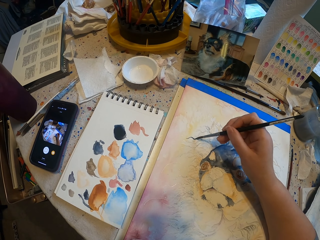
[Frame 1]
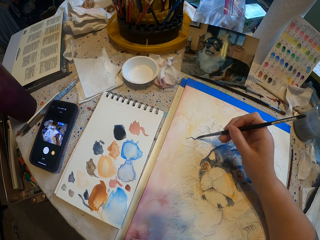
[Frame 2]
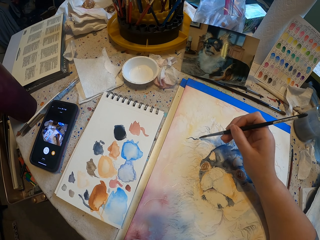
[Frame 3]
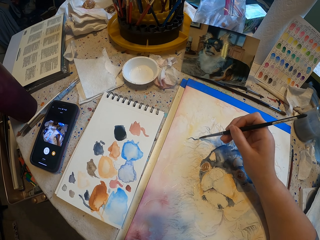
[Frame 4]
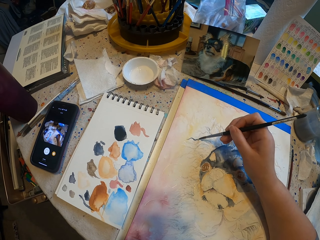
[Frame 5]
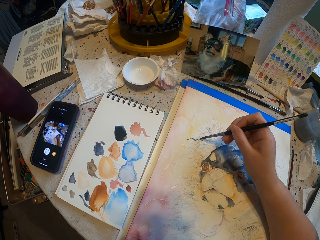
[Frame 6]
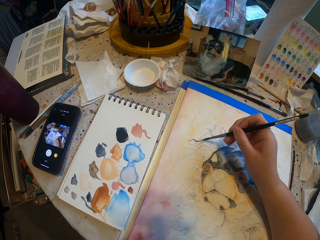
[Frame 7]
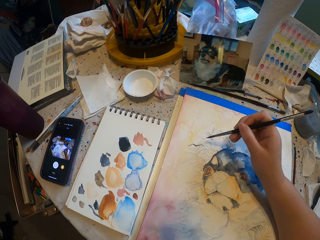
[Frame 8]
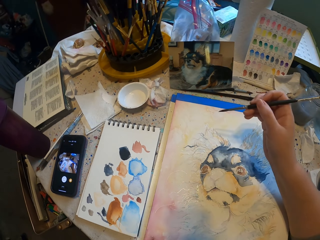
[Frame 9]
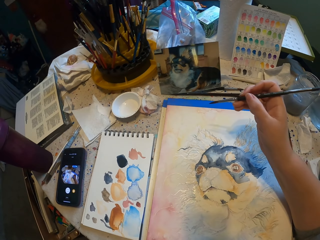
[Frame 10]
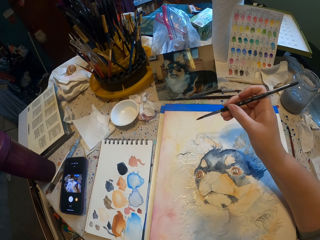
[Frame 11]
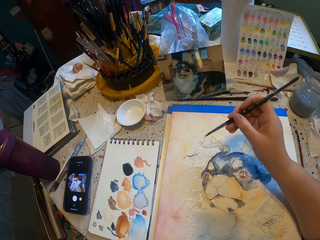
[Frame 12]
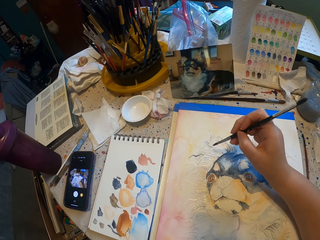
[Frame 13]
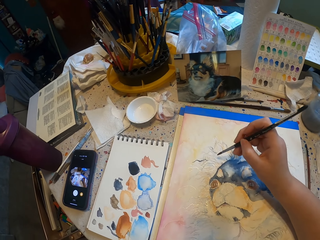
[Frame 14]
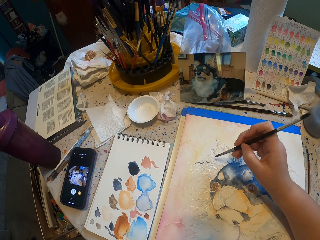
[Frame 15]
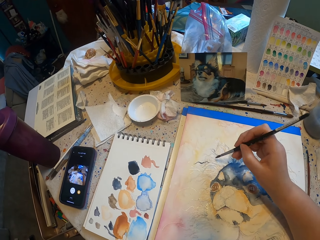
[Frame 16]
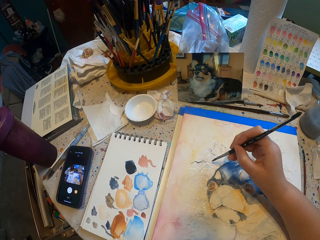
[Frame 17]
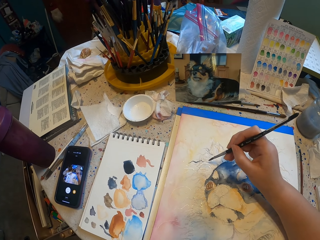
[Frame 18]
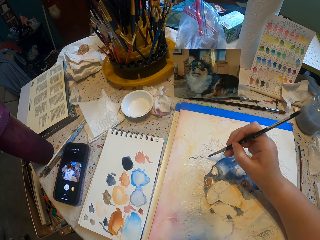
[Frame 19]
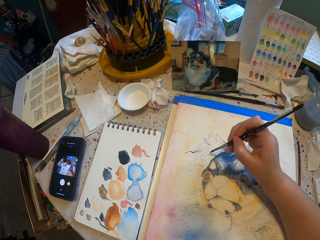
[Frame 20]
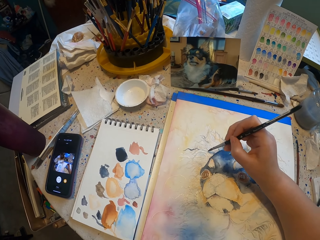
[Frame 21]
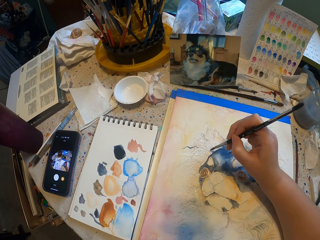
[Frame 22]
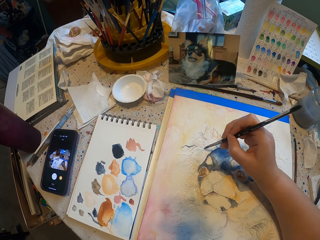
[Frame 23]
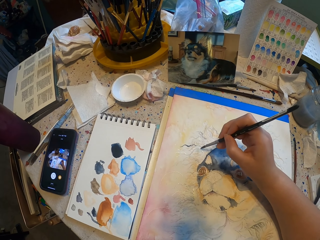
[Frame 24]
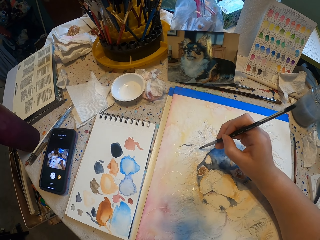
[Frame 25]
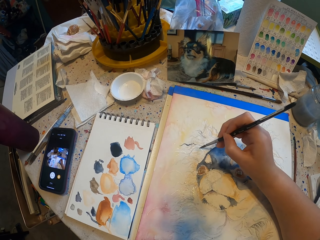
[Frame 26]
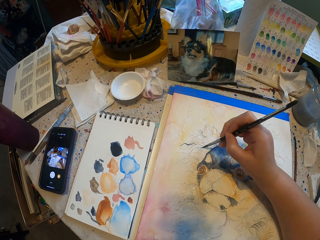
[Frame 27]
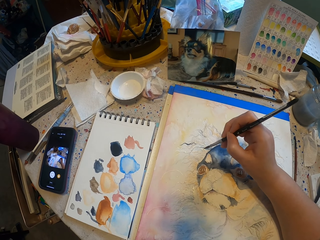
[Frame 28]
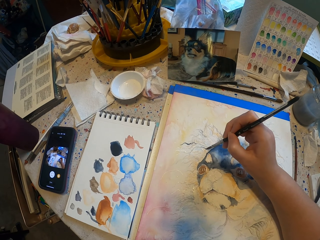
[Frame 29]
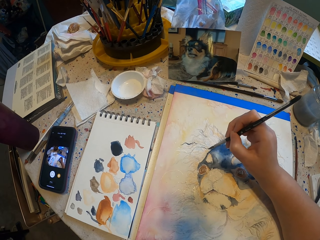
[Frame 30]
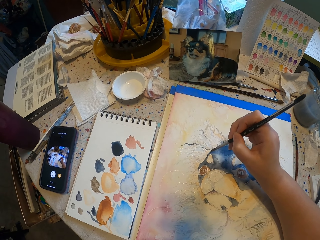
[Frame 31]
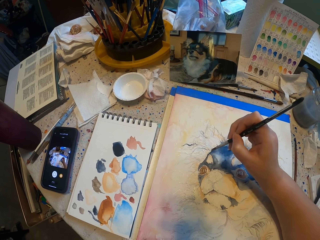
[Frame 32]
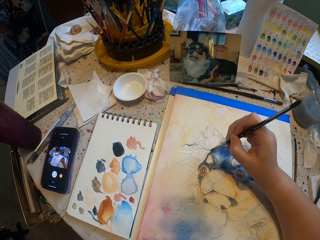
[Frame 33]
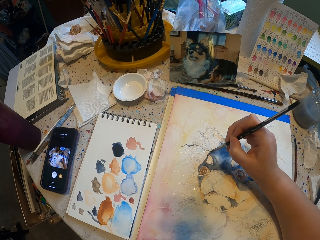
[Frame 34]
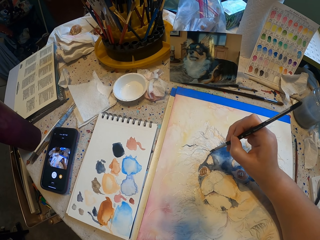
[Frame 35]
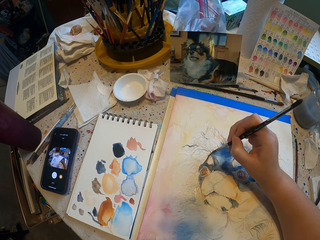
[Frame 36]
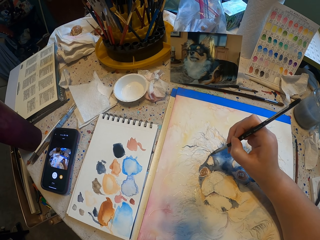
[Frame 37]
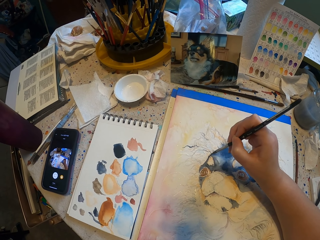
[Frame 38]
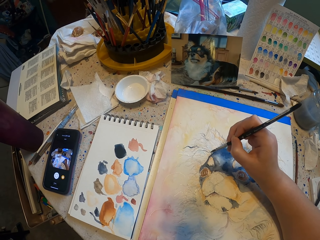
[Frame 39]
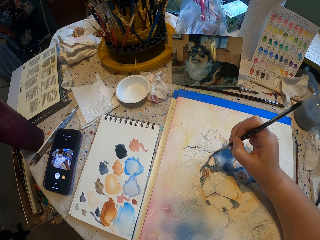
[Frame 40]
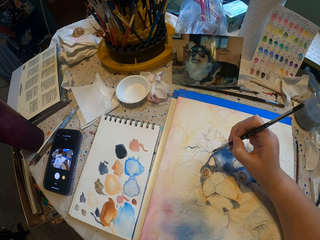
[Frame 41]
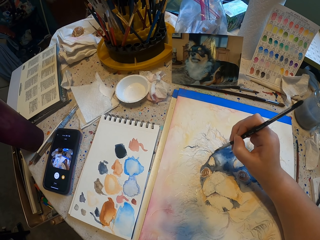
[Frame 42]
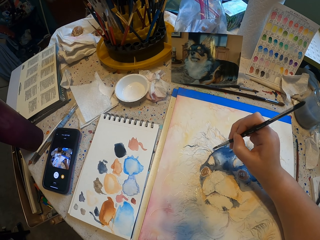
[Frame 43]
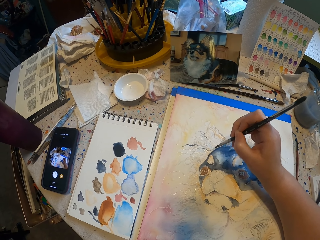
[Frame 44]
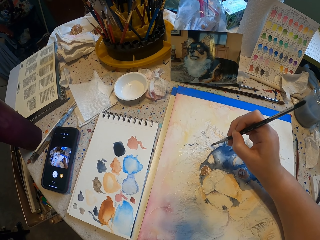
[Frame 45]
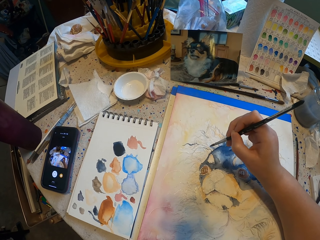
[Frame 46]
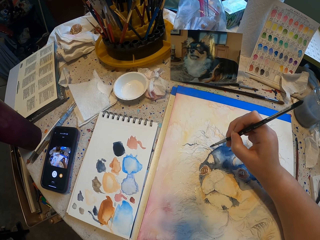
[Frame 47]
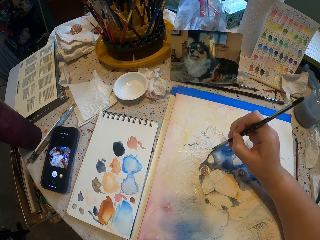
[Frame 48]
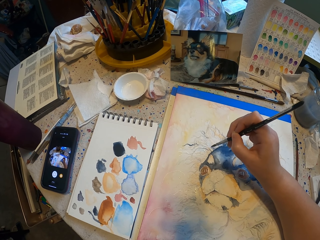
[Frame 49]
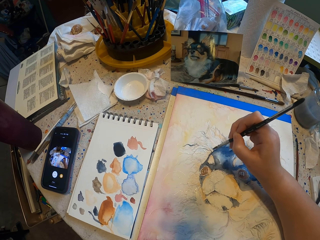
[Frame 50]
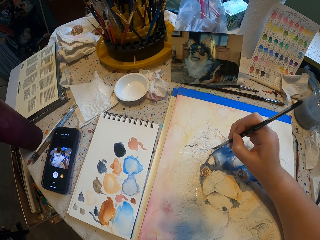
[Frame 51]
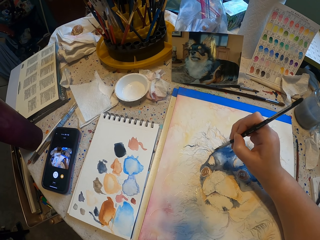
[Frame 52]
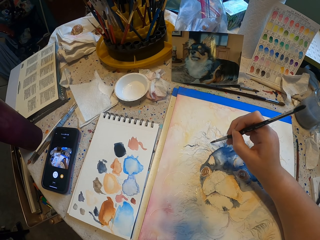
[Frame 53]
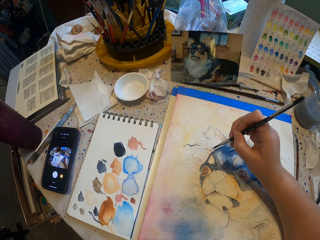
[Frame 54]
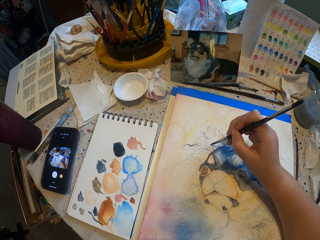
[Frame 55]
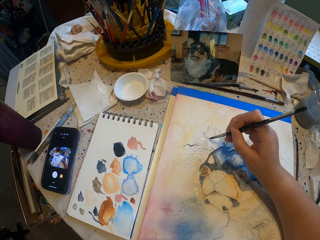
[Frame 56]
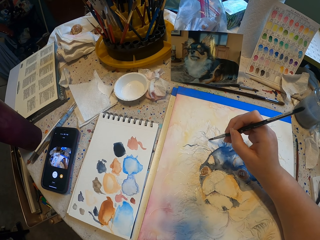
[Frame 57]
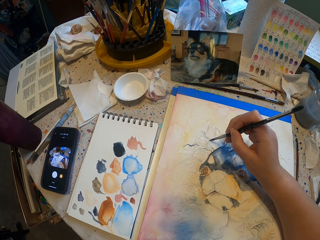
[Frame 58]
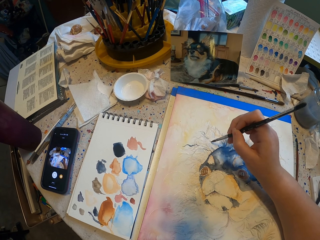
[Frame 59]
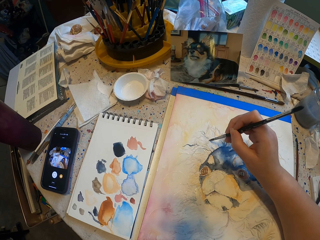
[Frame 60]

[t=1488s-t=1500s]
The camera wearer holds the brush. They paint the decoration with a paint brush.

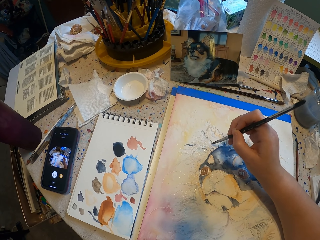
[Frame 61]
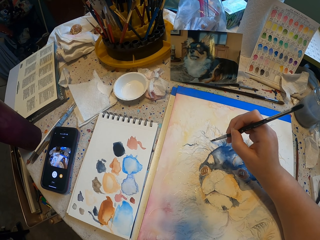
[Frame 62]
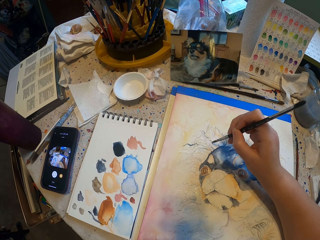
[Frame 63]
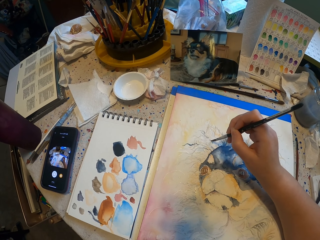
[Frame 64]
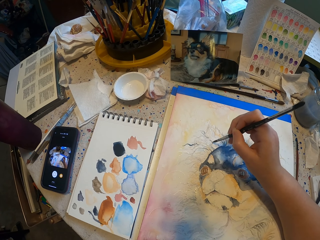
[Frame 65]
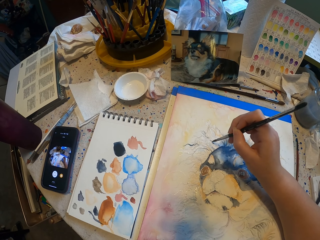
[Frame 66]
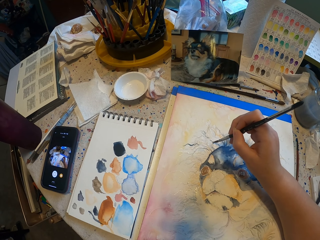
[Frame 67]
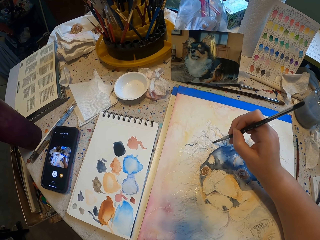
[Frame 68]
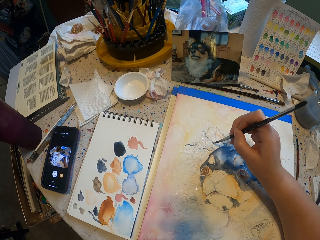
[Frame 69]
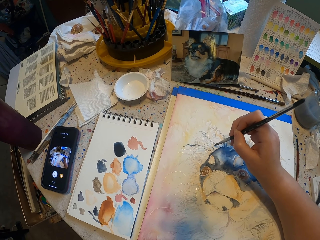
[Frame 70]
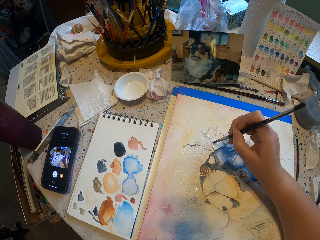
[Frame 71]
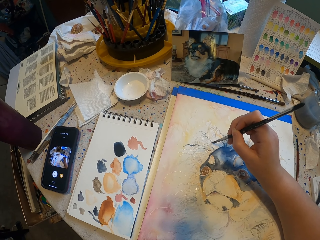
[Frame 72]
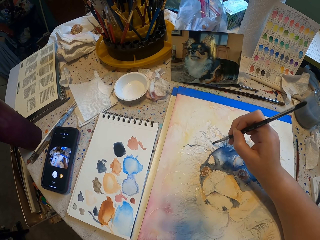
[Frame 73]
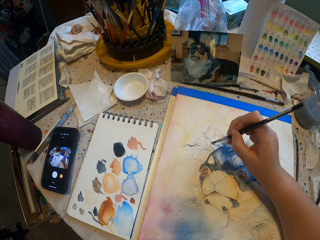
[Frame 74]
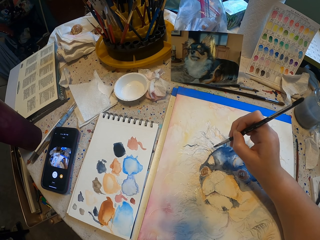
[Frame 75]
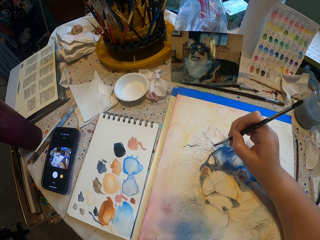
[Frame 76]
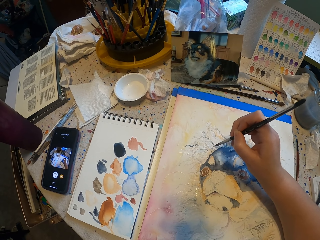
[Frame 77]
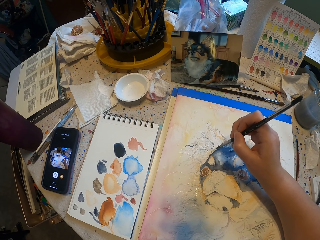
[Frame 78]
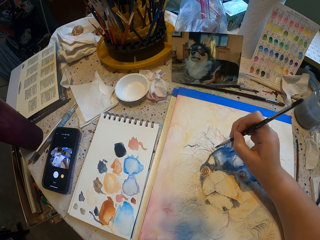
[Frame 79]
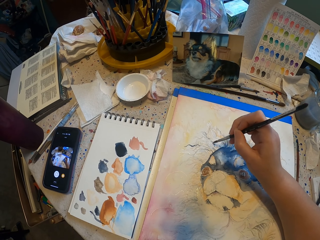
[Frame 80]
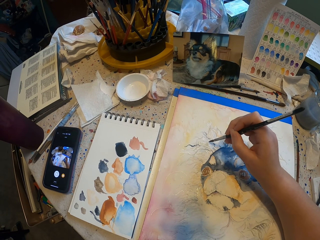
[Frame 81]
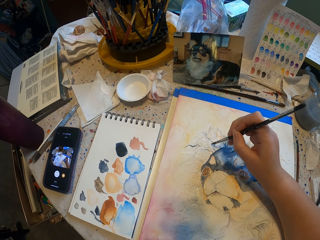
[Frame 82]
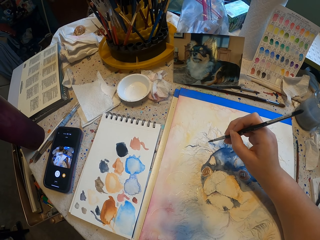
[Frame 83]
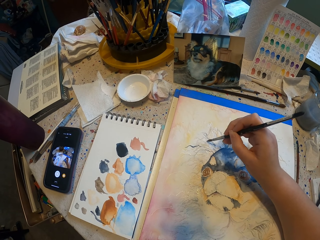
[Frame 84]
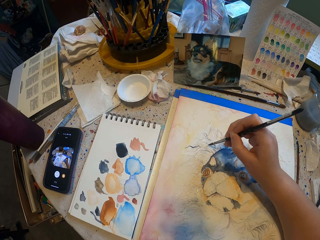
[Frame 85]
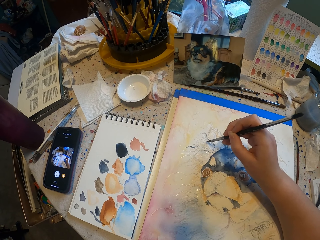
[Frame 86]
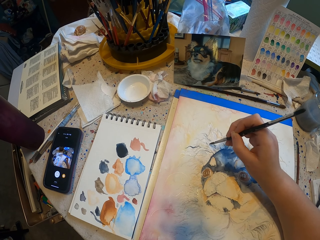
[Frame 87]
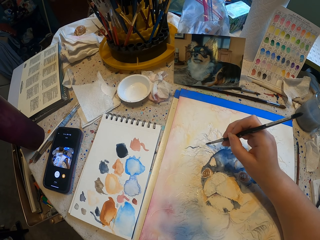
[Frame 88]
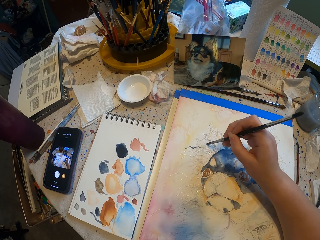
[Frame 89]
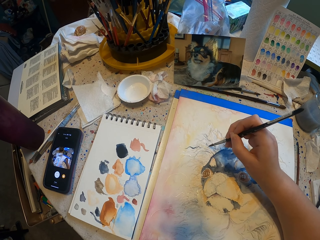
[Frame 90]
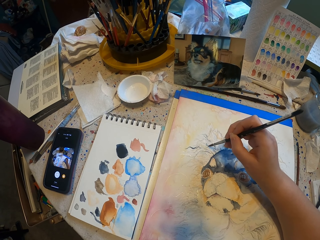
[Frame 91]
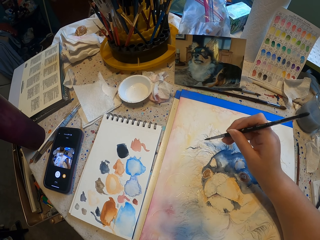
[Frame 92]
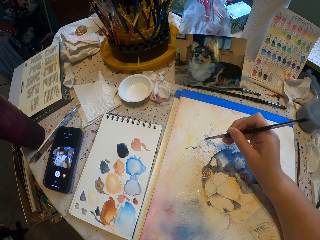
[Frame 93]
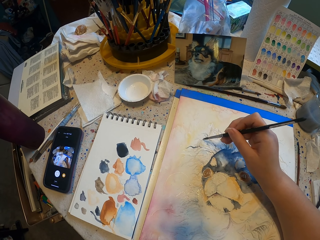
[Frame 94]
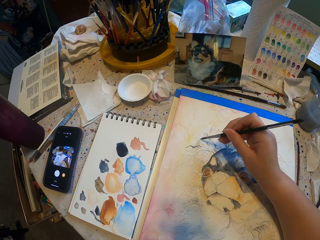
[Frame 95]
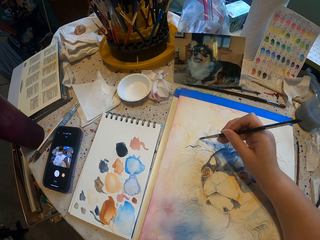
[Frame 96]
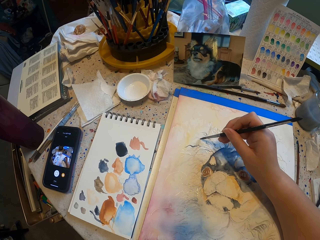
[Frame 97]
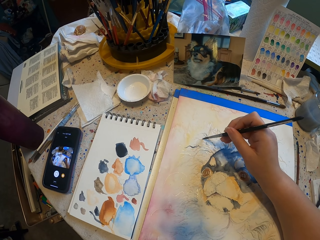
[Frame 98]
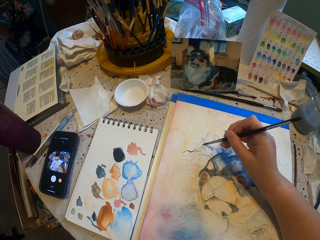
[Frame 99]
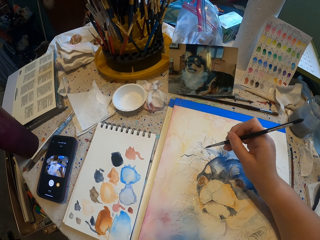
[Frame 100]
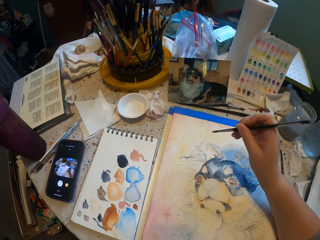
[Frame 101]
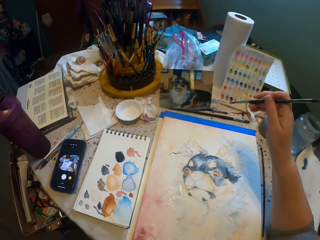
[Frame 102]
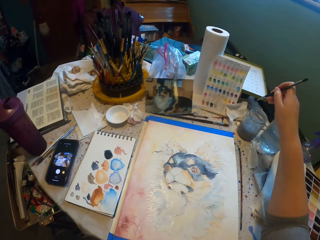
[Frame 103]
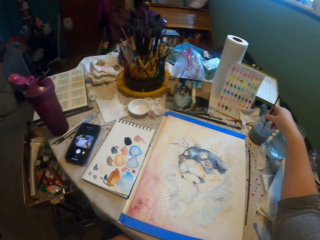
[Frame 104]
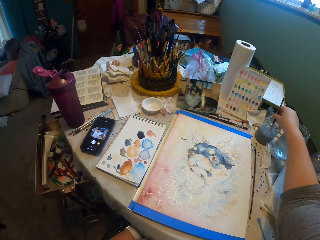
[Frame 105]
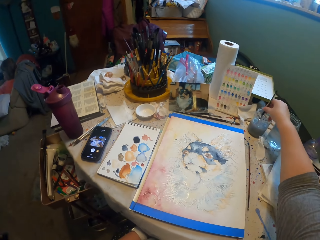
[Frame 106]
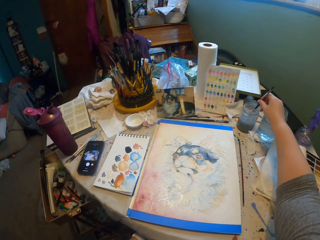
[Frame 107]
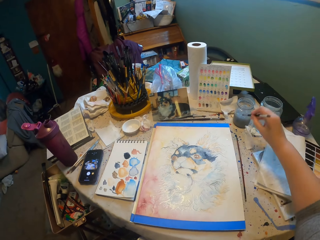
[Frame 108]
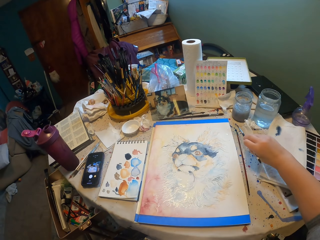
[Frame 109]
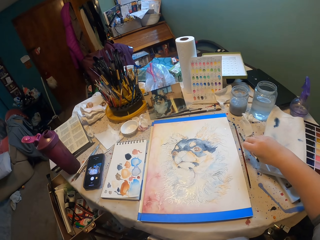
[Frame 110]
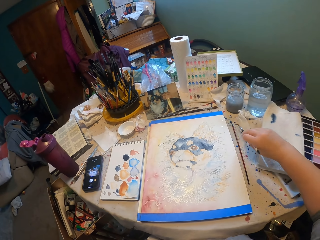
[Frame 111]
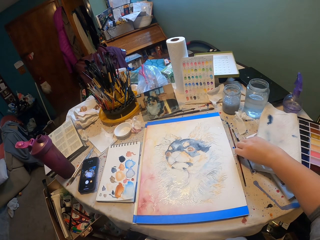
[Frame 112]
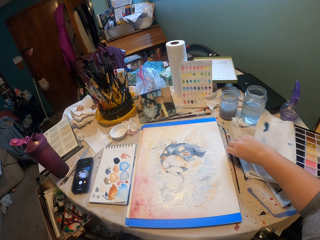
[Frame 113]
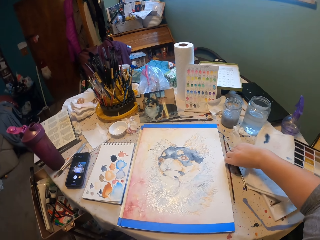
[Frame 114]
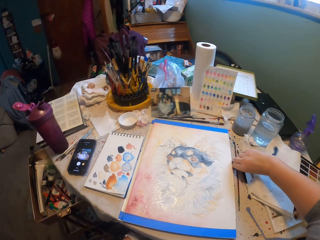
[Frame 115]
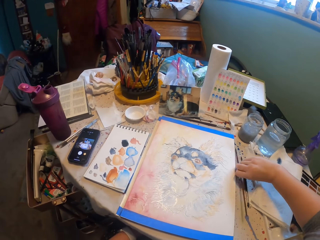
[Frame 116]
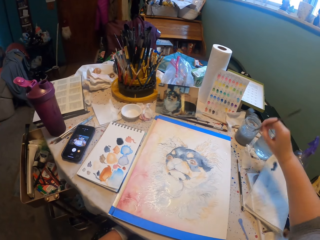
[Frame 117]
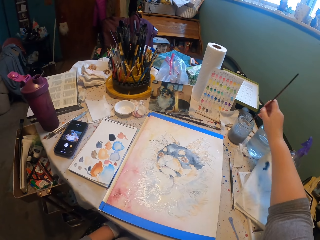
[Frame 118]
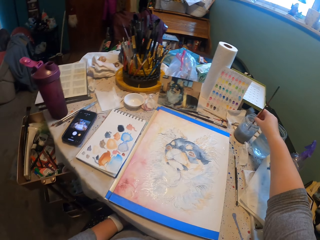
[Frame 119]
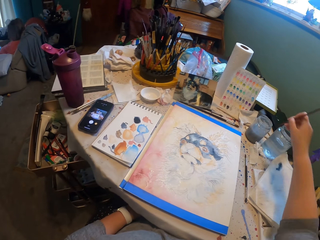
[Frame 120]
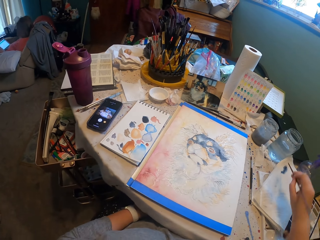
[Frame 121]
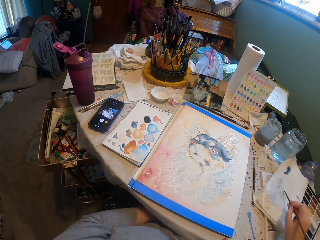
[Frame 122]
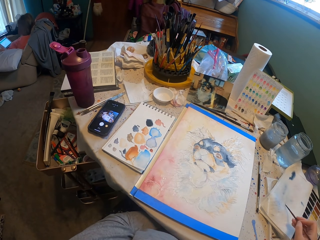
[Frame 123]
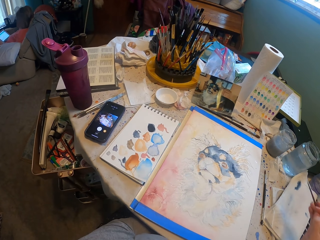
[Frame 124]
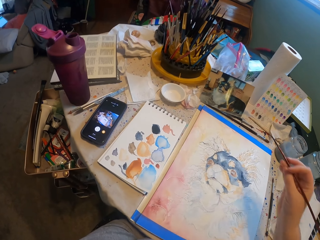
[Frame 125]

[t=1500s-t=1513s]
The camera wearer dips the paint brush in the water. They put the paint brush down. They pick up another paint brush. They dip the paint brush in the water. They hold the paint brush.
